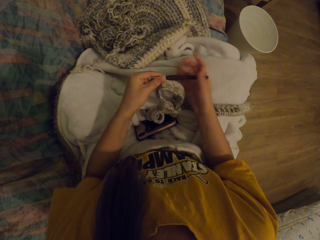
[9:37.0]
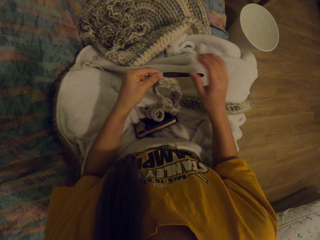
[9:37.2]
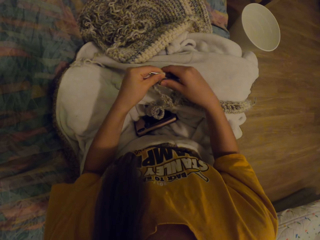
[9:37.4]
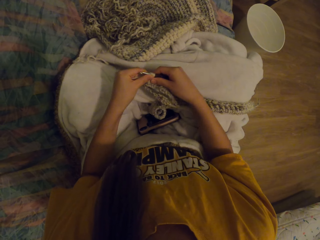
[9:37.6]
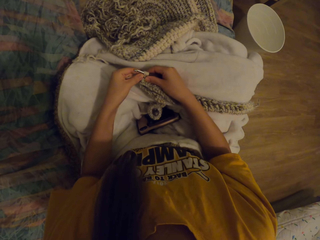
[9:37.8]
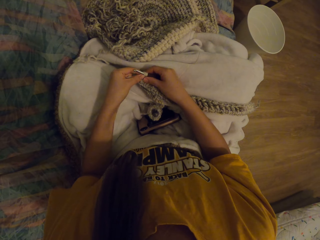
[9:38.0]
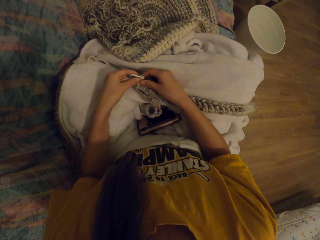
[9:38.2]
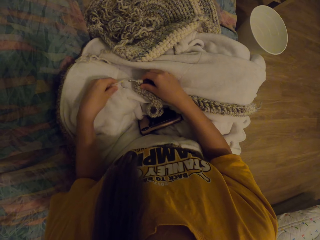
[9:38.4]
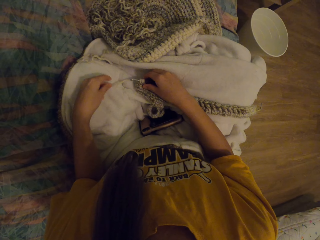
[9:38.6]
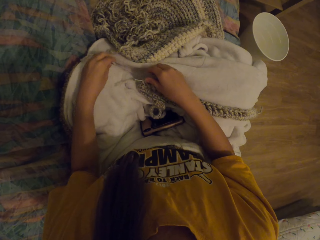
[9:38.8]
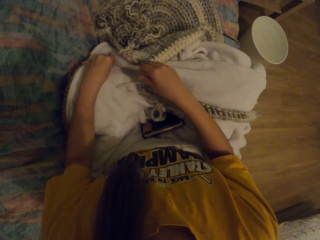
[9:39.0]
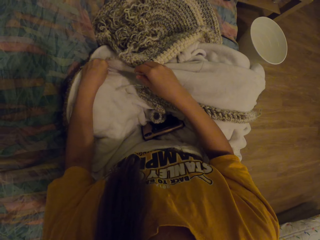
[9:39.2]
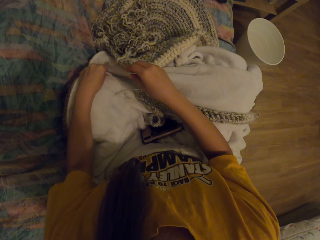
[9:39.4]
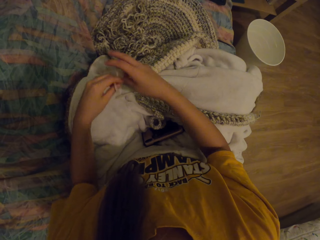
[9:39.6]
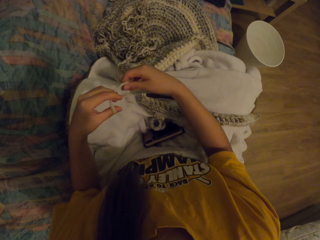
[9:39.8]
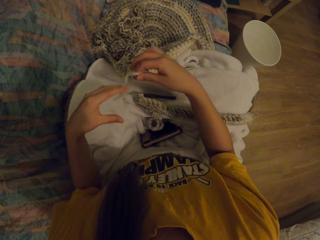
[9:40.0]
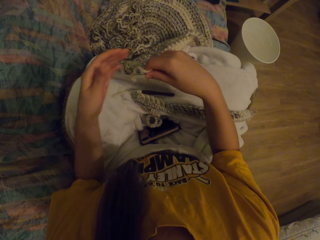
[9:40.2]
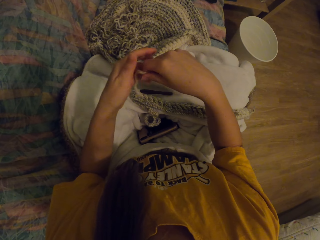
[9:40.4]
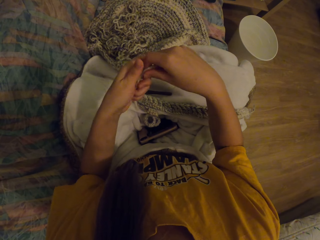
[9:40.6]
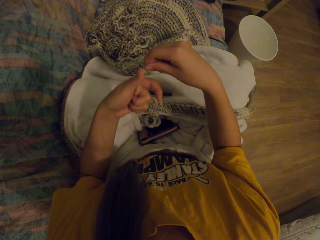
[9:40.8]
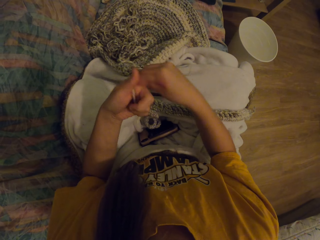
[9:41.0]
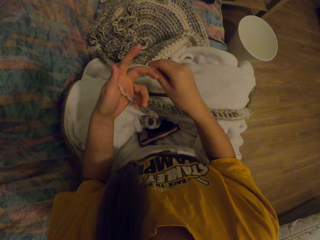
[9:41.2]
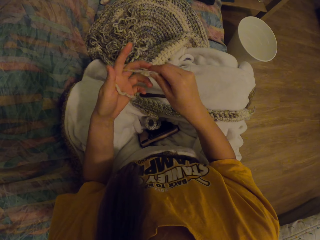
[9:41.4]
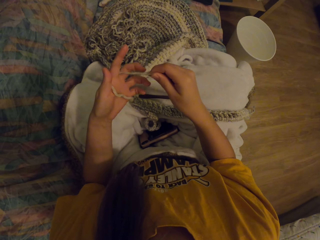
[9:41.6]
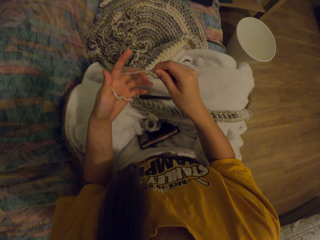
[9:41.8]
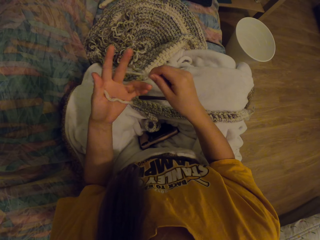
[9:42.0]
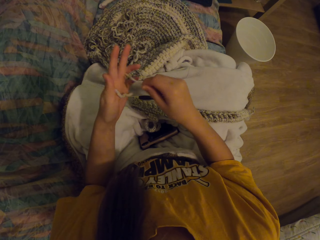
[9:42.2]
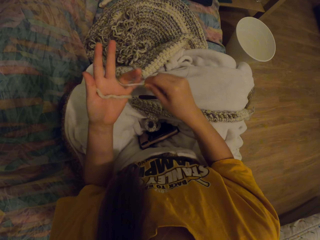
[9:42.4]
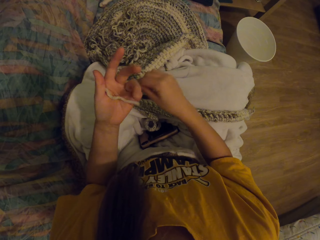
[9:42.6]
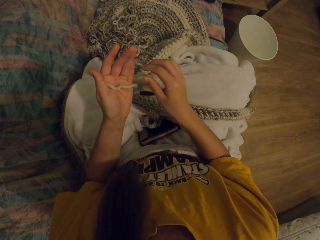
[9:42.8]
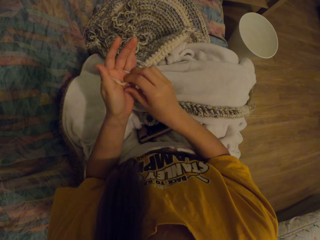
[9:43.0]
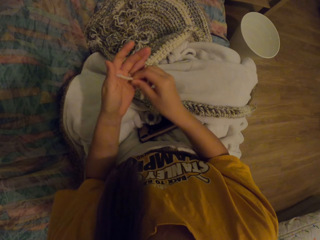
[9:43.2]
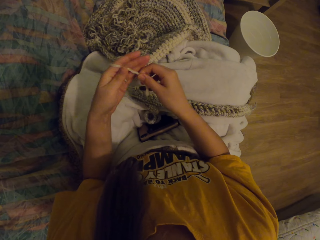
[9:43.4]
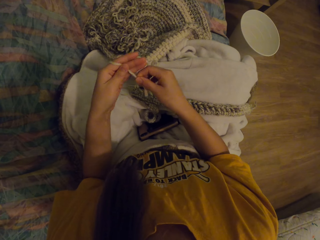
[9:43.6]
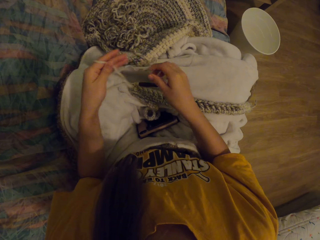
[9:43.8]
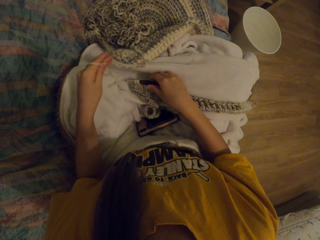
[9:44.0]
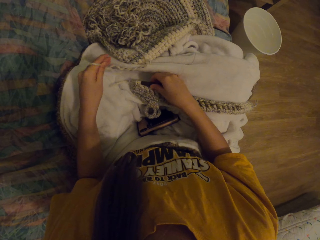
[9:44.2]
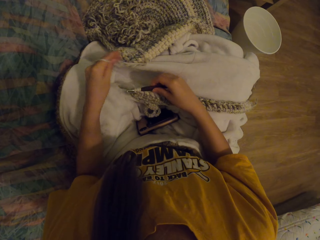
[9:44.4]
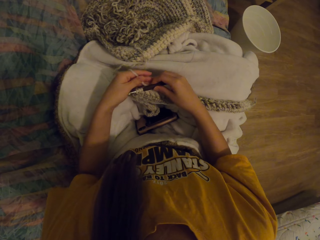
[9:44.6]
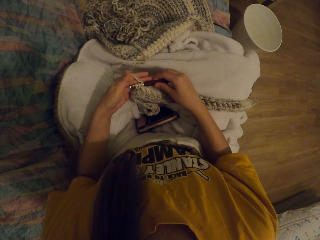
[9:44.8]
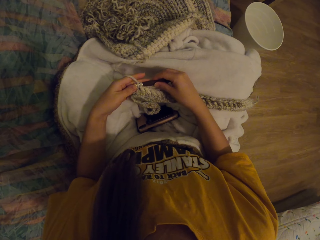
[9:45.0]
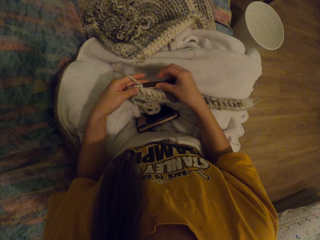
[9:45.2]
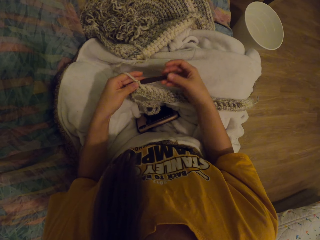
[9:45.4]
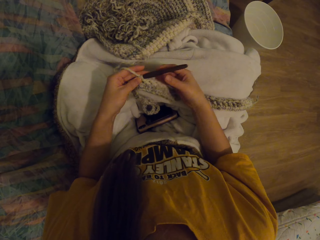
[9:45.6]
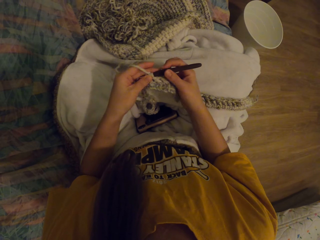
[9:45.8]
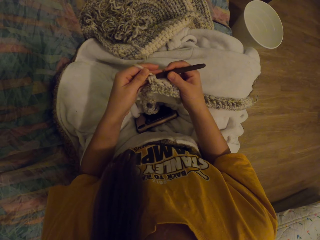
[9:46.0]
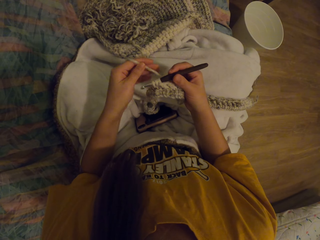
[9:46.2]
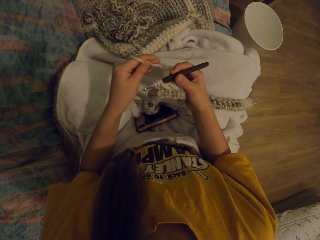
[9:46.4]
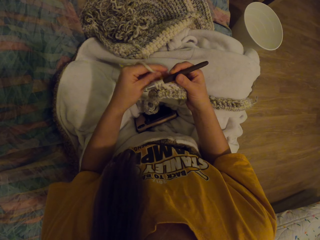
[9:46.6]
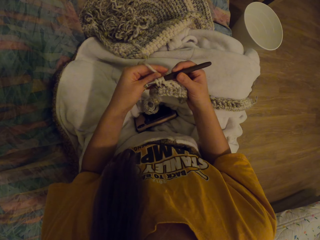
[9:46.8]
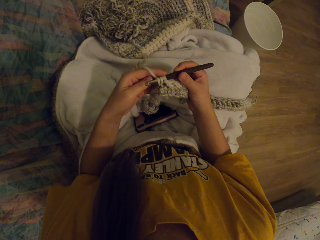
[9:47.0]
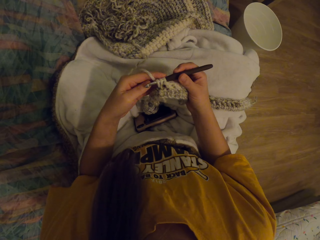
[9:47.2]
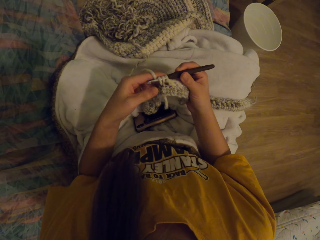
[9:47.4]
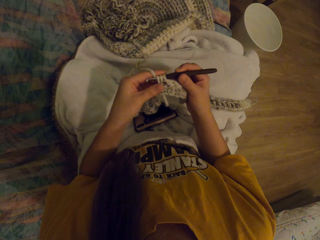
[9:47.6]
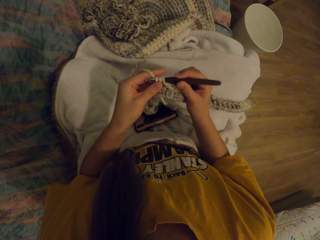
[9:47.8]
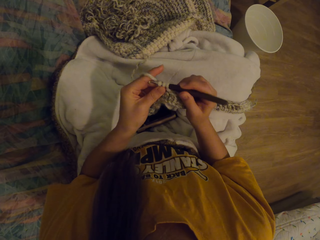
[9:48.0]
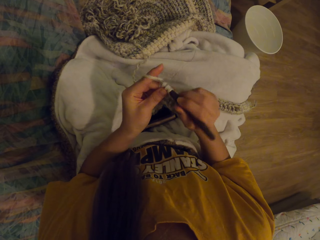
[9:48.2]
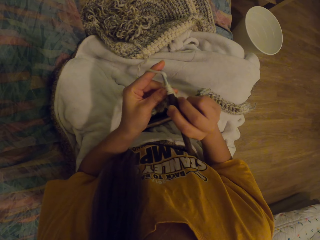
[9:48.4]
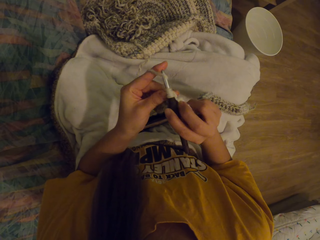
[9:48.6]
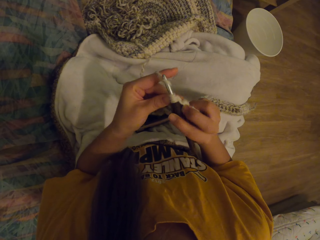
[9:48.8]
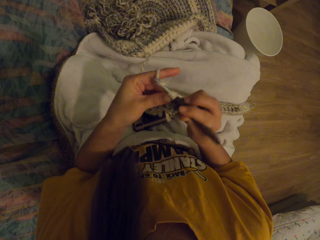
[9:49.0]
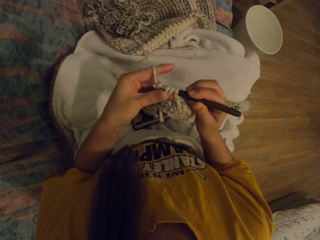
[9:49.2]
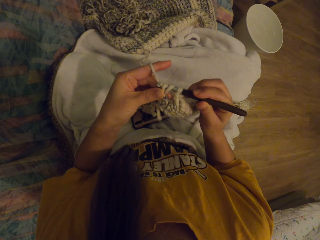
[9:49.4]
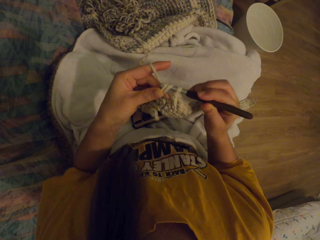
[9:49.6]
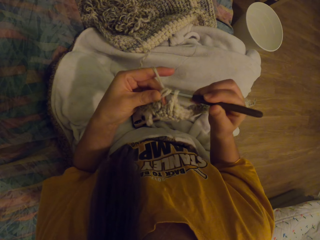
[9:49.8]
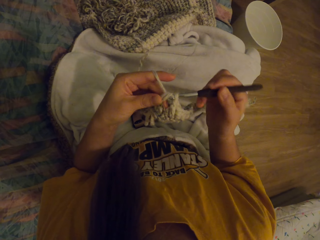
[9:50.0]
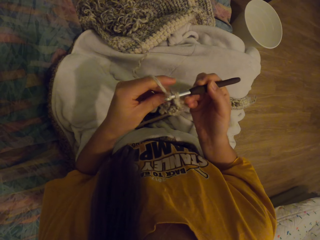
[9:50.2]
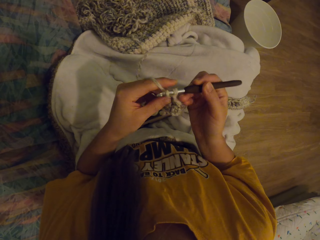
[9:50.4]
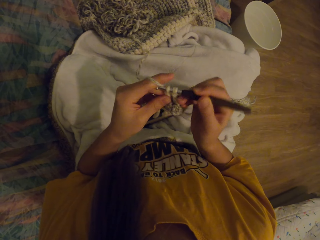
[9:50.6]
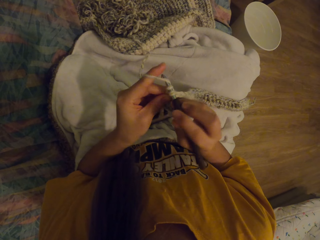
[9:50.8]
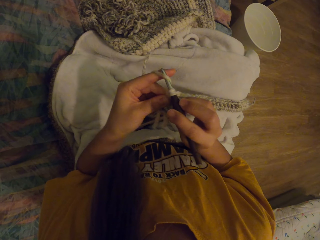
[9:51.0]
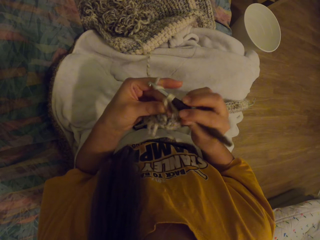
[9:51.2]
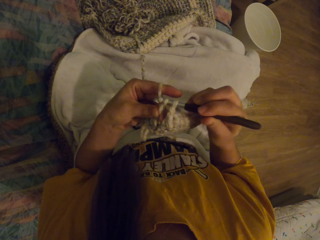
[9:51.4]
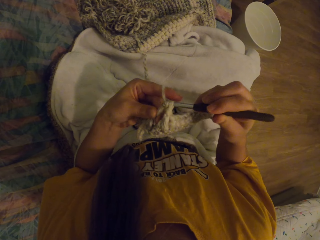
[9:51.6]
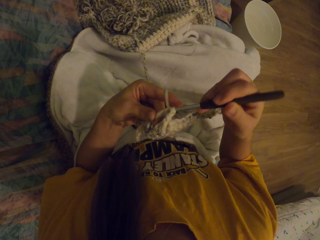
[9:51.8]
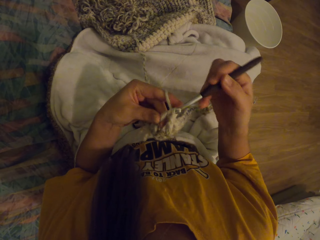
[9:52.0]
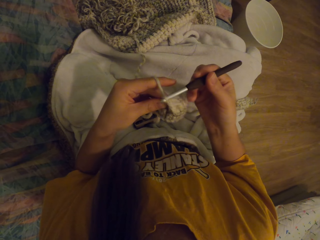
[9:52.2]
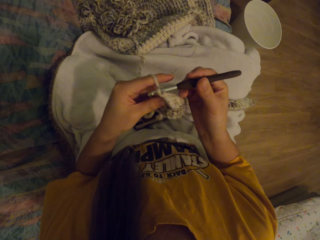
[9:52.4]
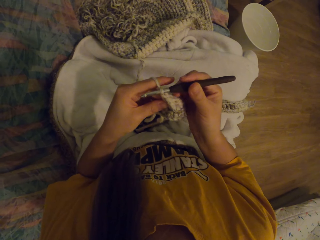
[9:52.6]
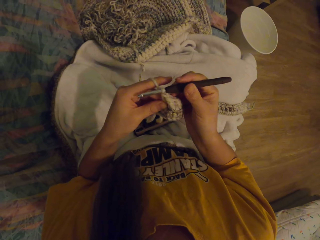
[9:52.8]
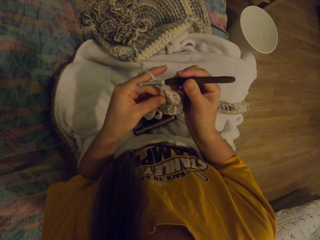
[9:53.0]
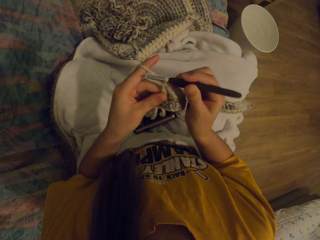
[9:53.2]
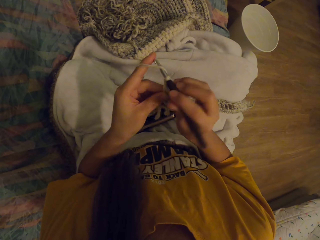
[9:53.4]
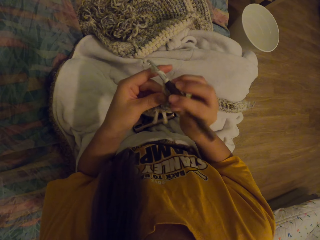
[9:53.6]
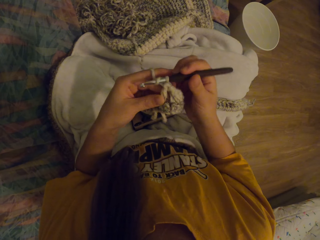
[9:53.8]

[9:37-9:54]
The camera wearer puts the crochet and fabric on the cloth. They pick the thread from the floor. They tie the wool thread in hand. They roll the thread on the fingers. They pick the crochet and fabric from the cloth. They knit the fabric with the crochet.

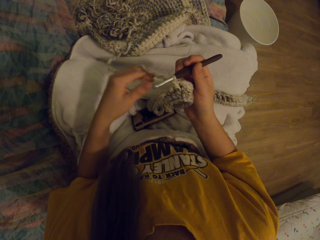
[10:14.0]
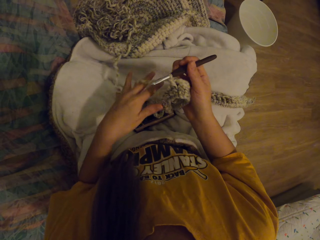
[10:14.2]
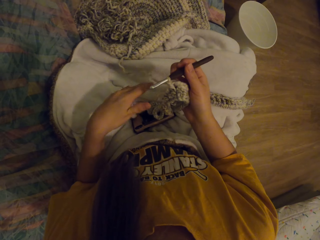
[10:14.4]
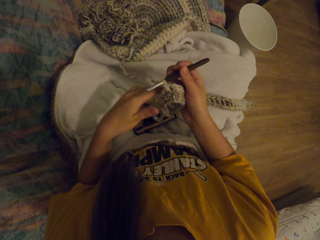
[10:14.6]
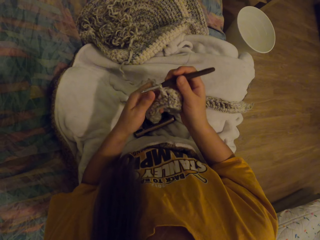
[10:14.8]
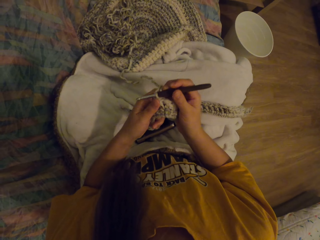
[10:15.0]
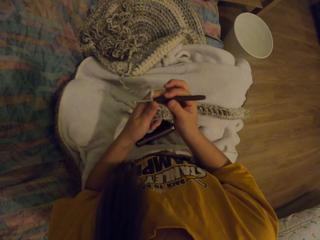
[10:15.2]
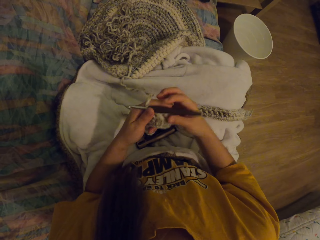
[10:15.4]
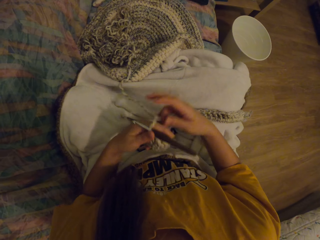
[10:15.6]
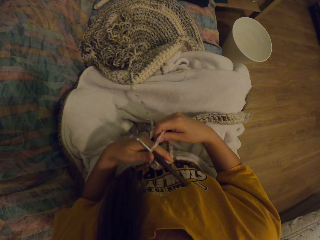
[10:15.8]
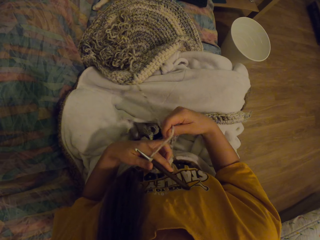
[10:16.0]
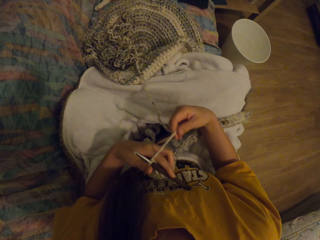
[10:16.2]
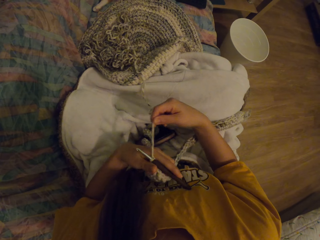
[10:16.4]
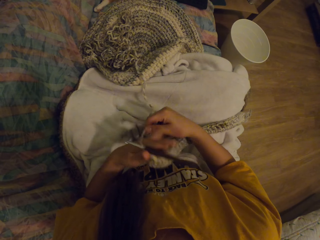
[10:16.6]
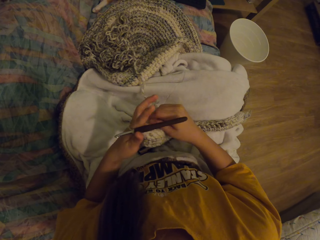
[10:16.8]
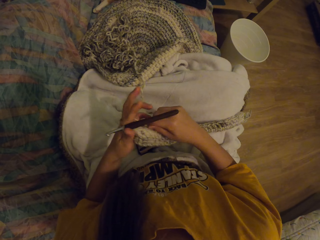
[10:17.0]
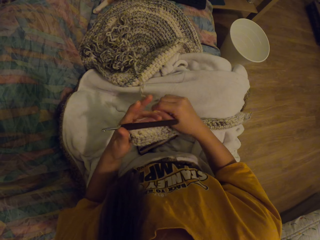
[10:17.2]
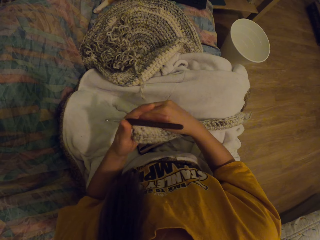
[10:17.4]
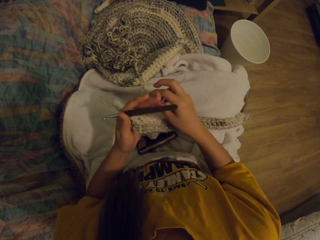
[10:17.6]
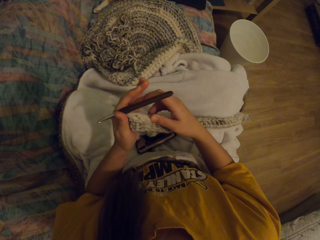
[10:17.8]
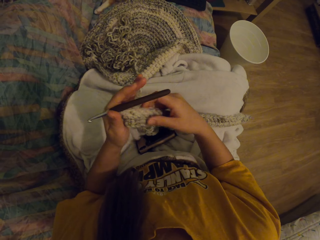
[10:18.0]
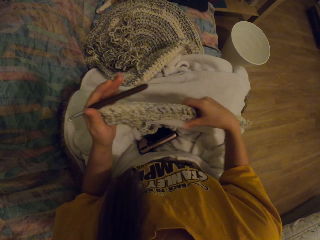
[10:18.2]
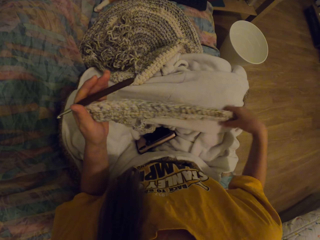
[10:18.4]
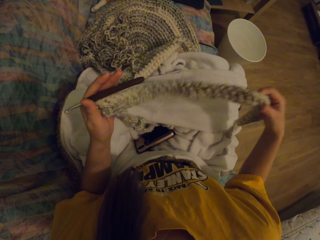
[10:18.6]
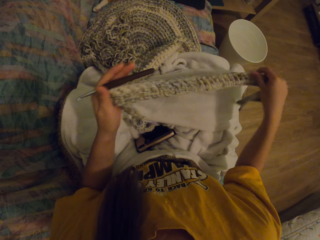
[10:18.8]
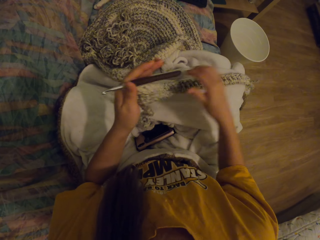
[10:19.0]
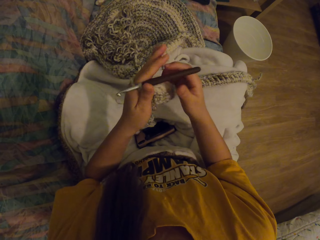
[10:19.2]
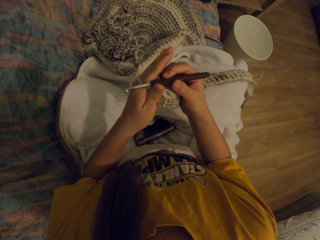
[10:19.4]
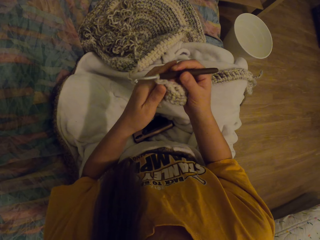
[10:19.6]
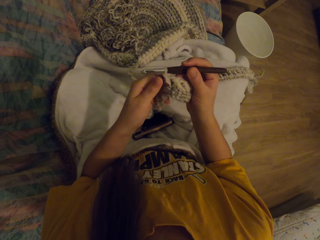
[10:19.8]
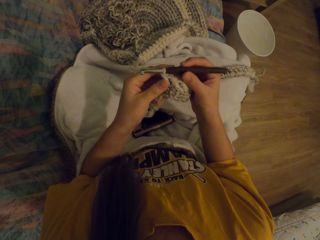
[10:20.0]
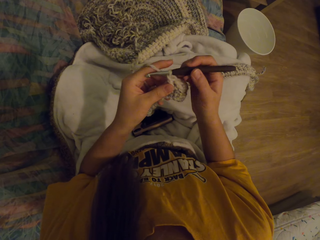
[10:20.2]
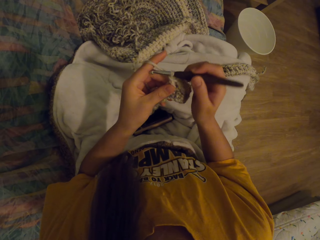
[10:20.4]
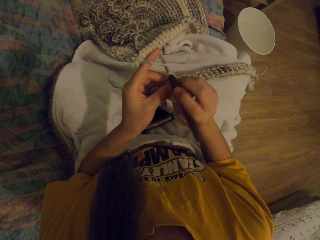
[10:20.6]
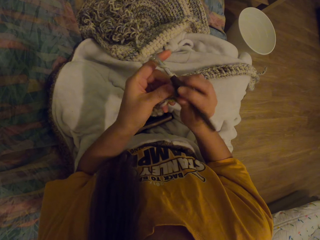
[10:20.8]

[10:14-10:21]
The camera wearer adjusts the wool thread in hand. They roll the thread on the fingers. They straighten the fabric.
